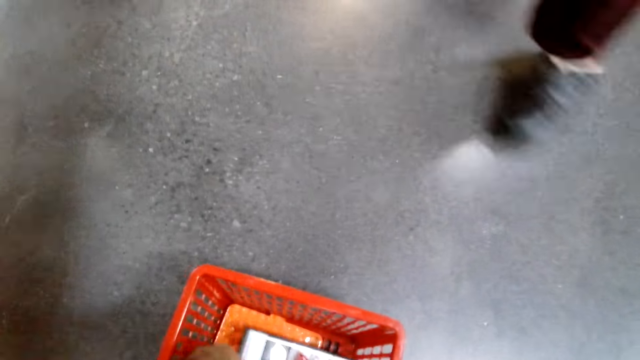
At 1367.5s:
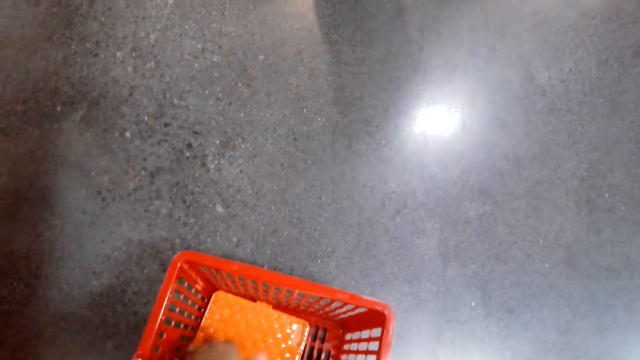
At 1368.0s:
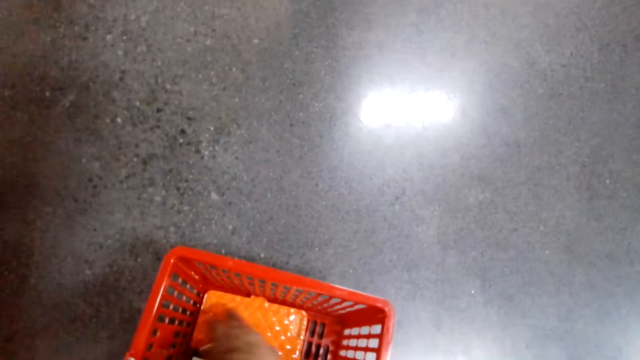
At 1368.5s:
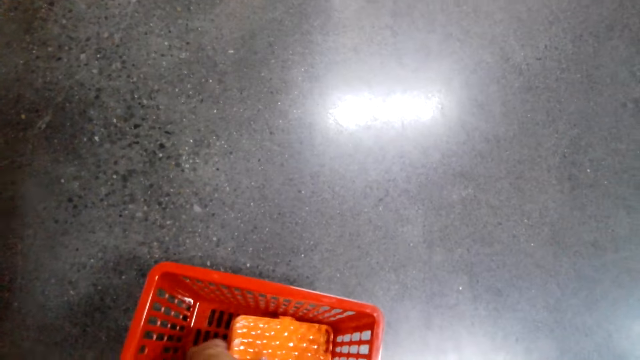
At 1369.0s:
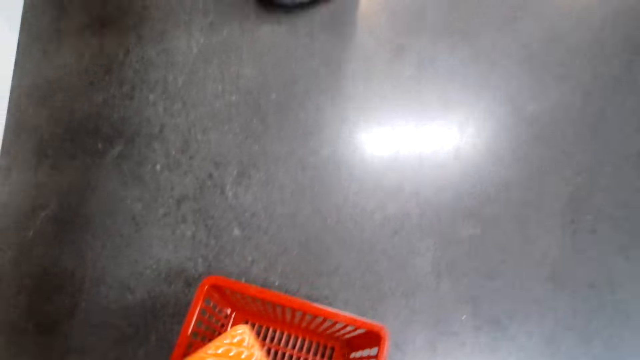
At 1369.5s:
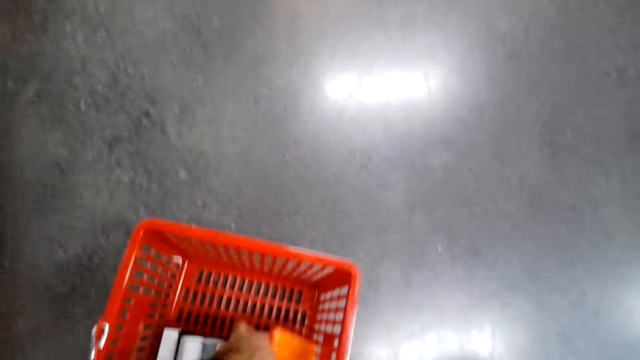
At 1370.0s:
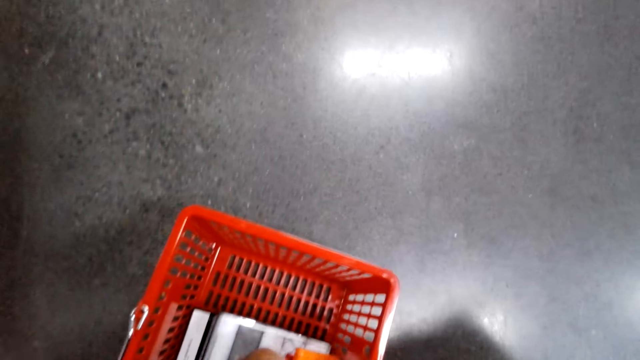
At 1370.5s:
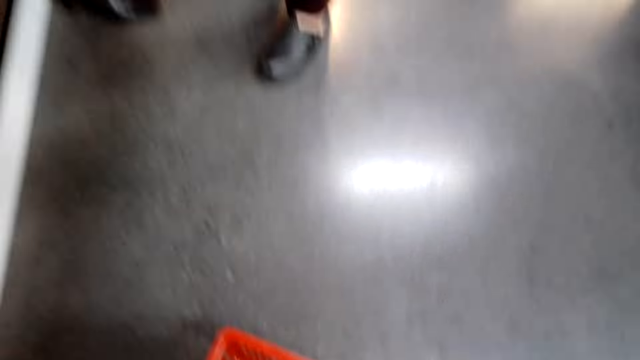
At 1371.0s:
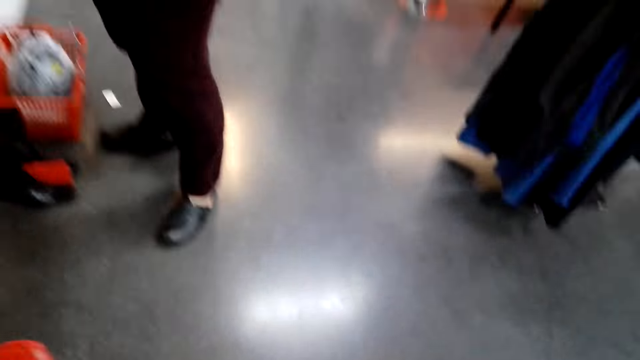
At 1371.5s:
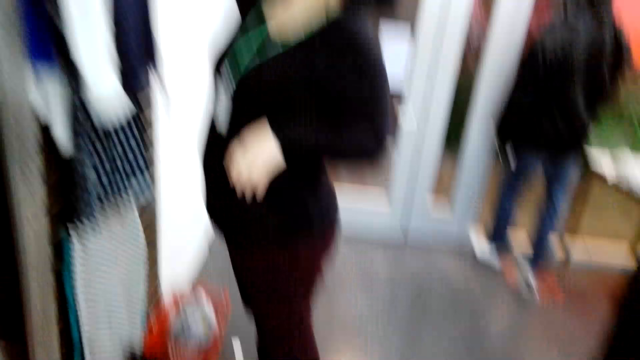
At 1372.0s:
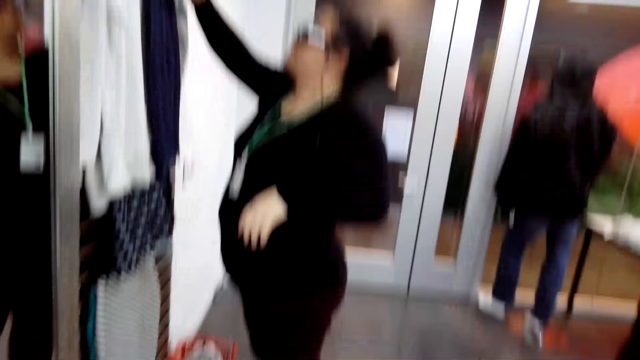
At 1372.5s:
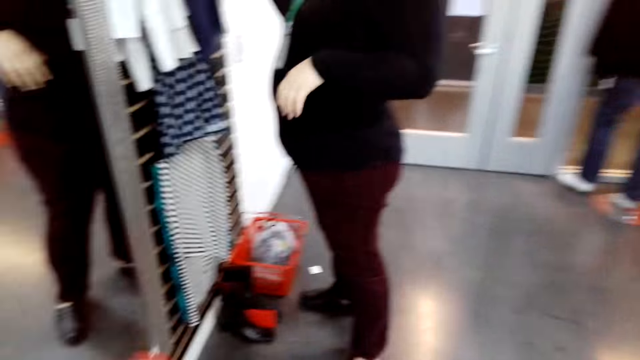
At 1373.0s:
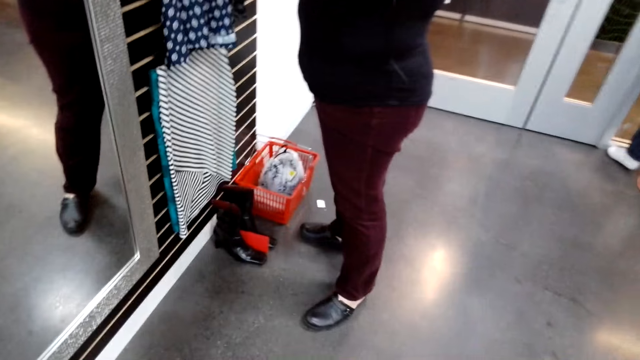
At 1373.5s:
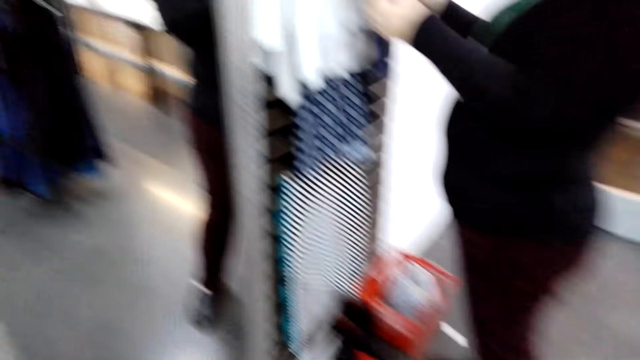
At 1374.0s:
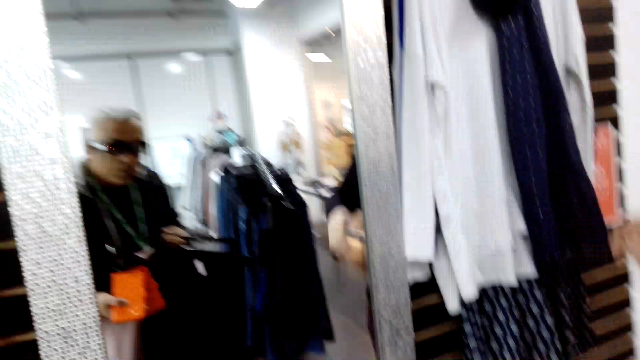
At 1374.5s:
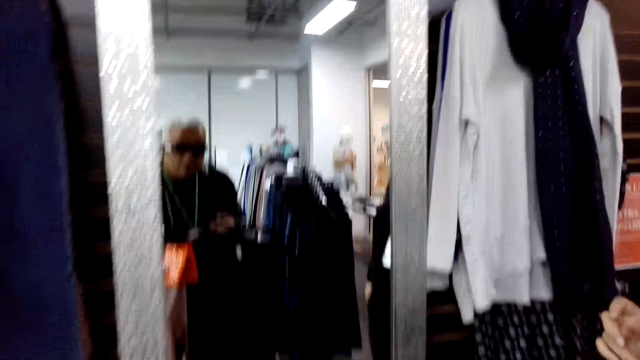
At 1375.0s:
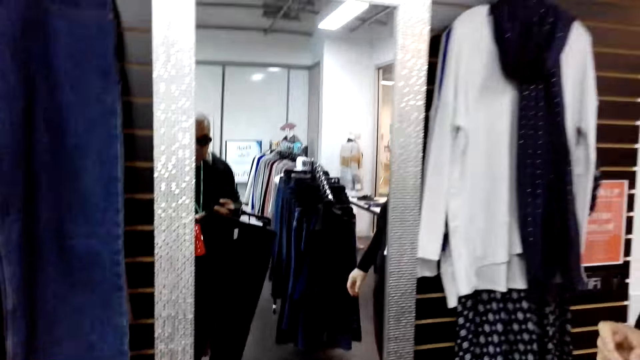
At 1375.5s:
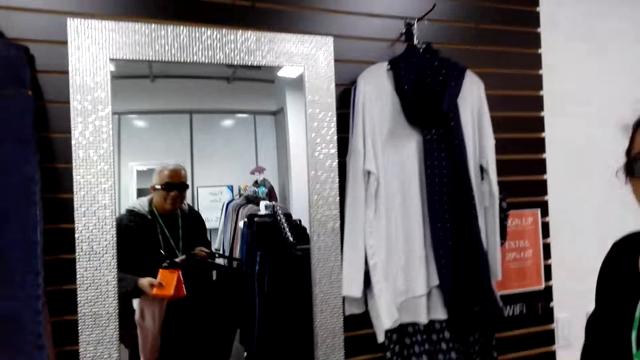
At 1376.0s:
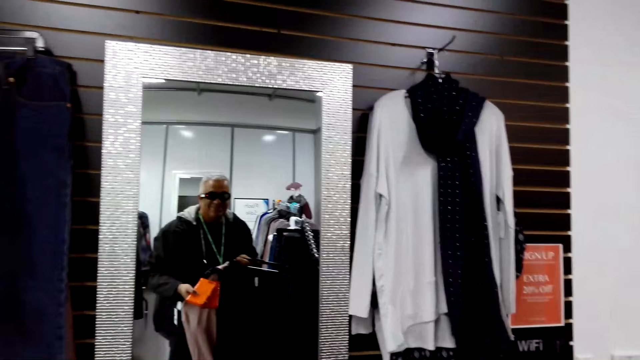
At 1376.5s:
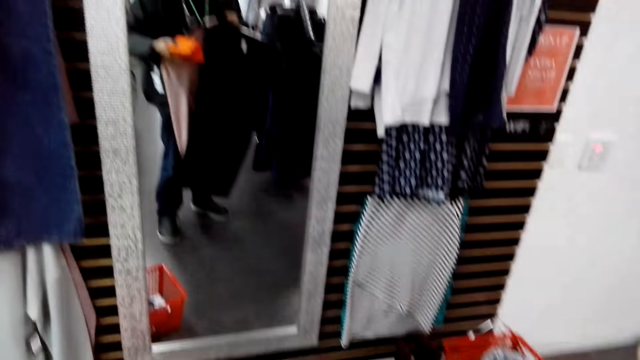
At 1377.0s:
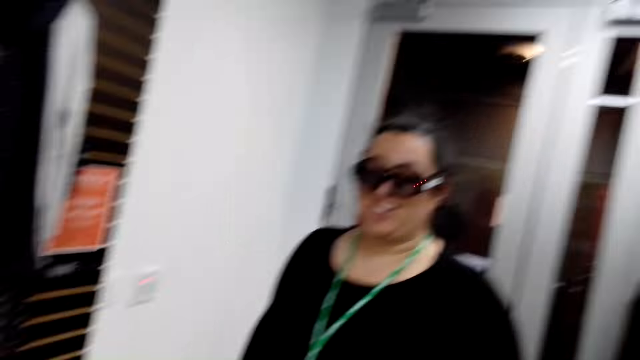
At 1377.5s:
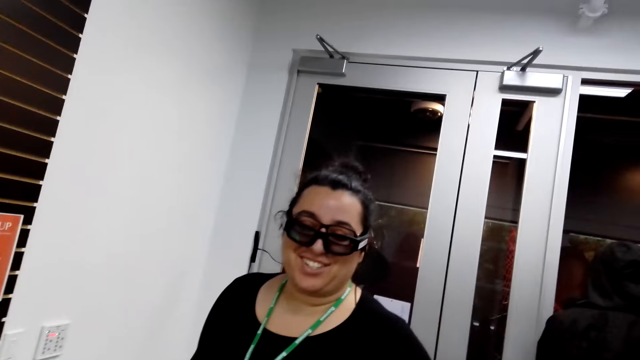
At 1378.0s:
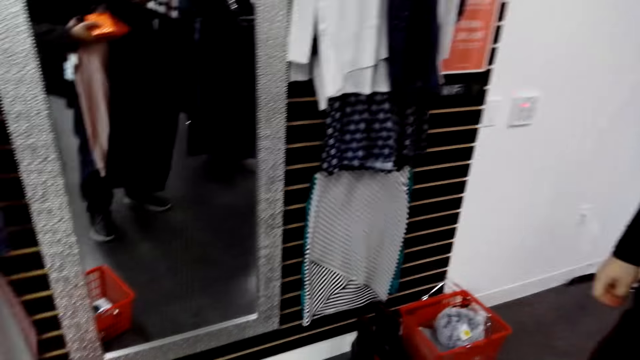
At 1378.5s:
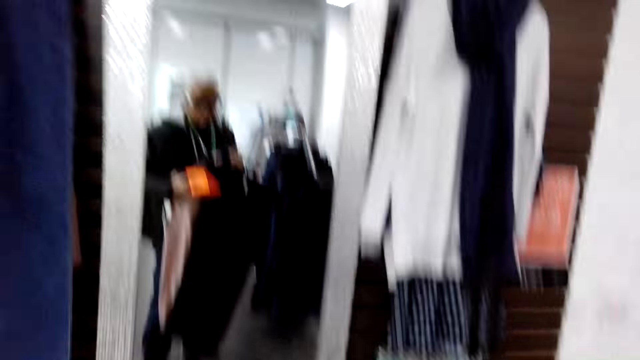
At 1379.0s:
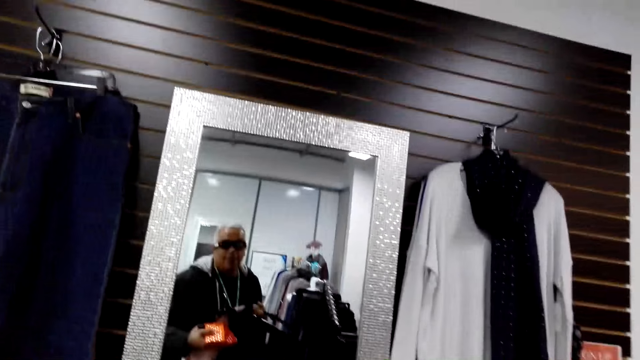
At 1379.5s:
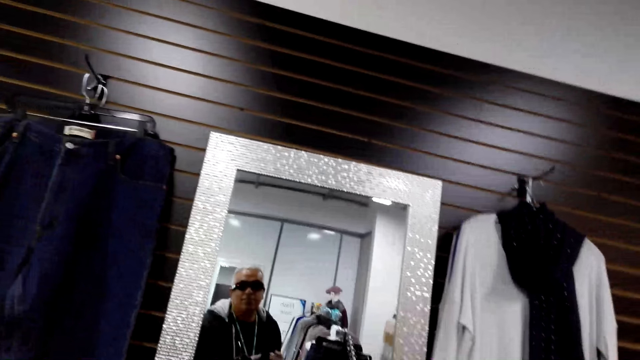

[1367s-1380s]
The camera wearer picks up something from the shopping basket. A woman looks at hanged clothes. The camera wearer stands up. They look in the mirror. They converse with the woman.

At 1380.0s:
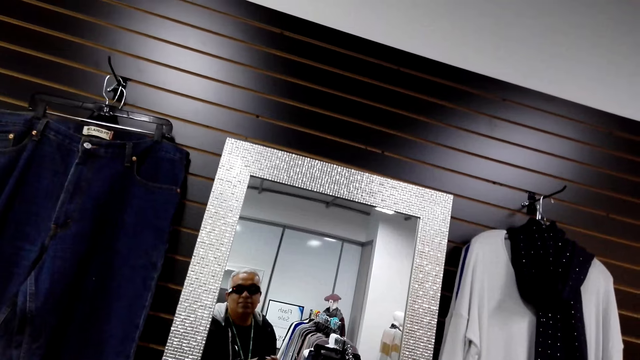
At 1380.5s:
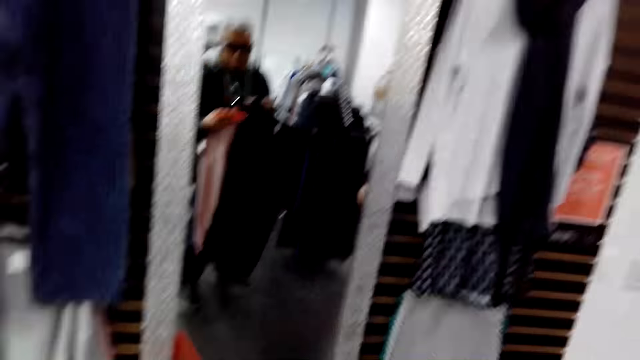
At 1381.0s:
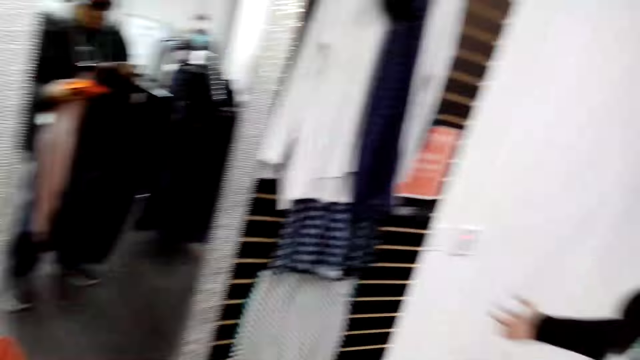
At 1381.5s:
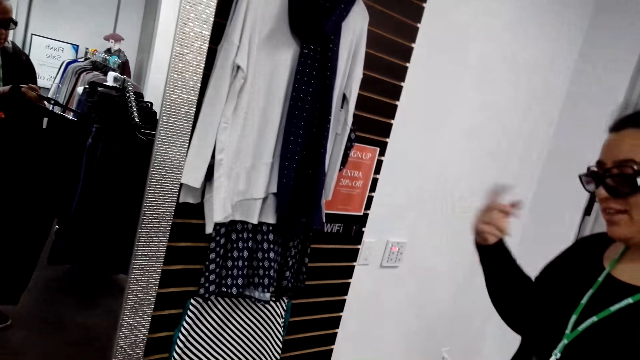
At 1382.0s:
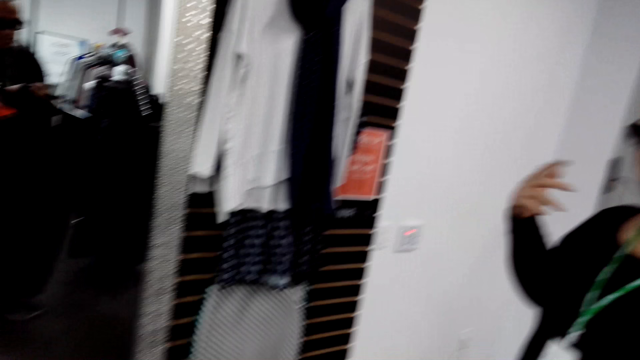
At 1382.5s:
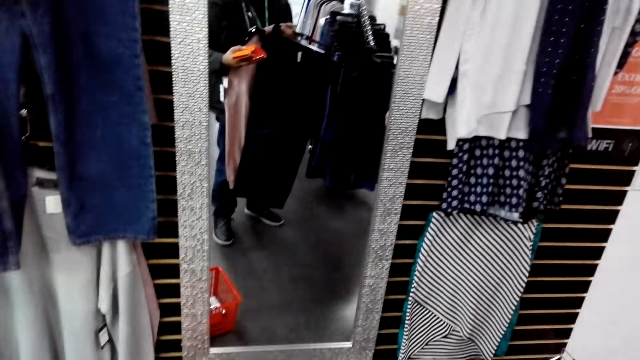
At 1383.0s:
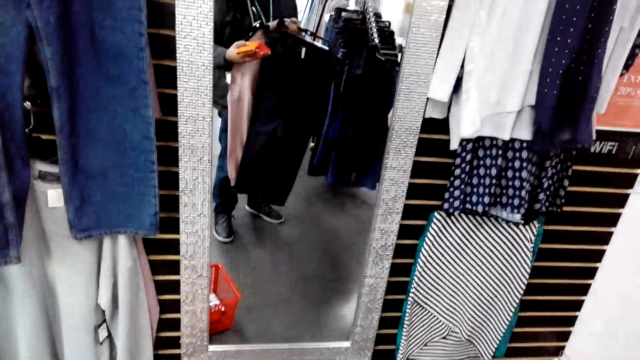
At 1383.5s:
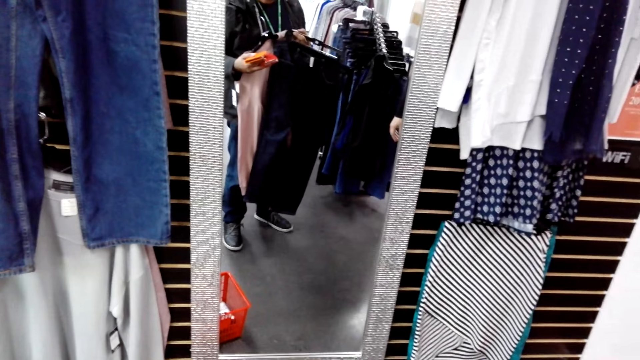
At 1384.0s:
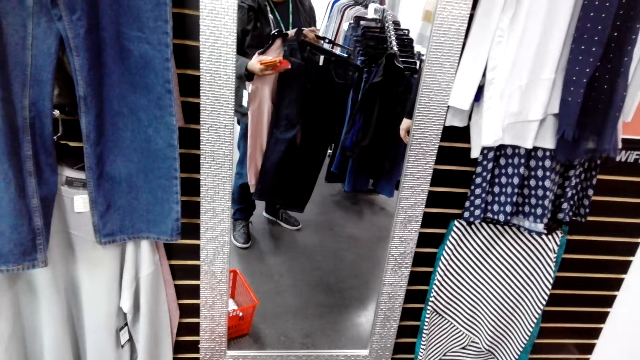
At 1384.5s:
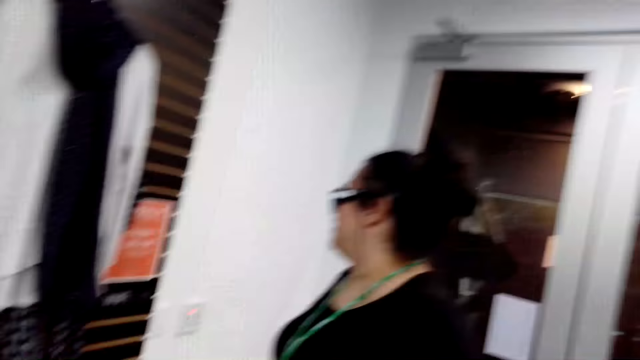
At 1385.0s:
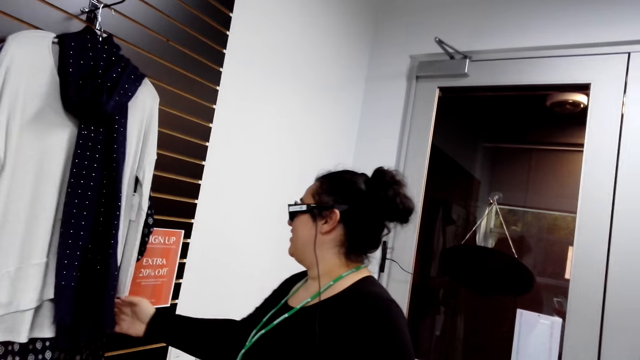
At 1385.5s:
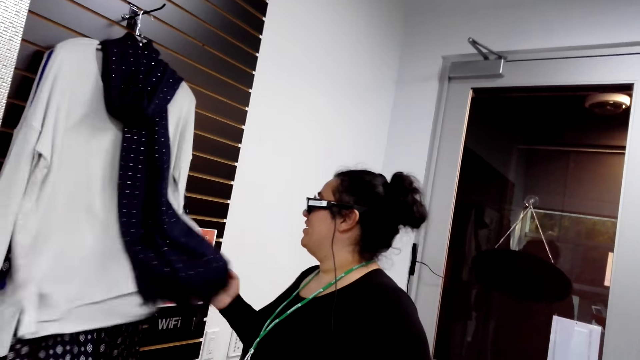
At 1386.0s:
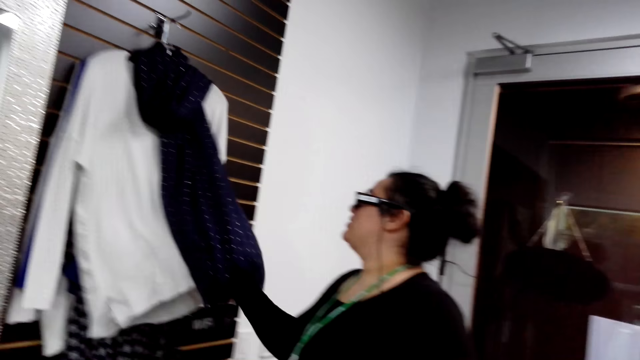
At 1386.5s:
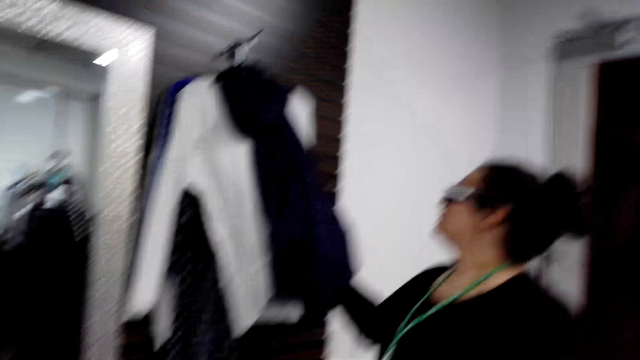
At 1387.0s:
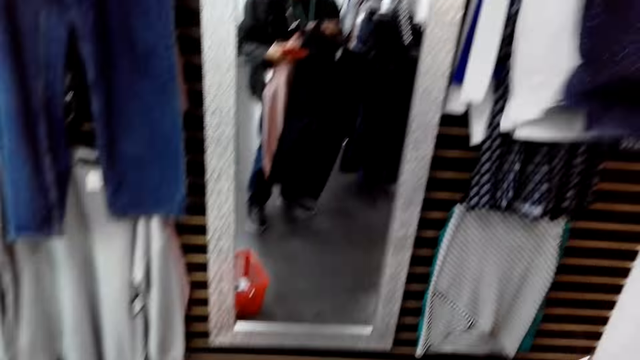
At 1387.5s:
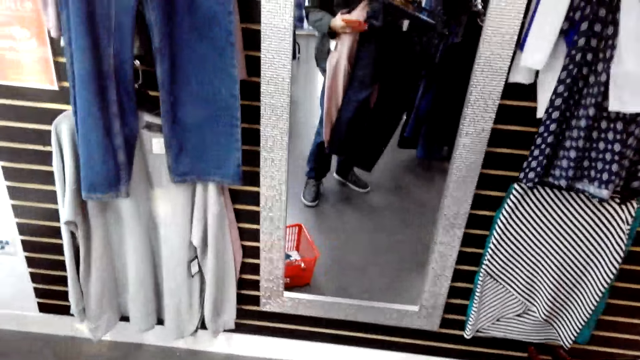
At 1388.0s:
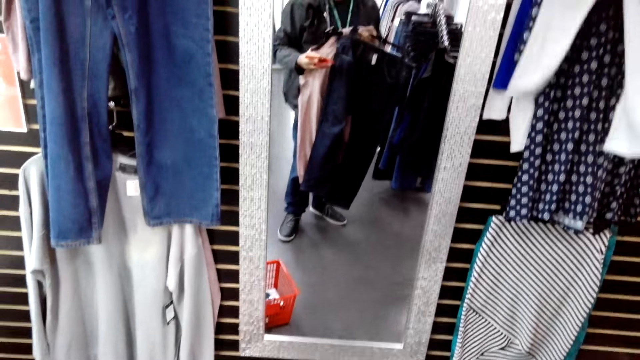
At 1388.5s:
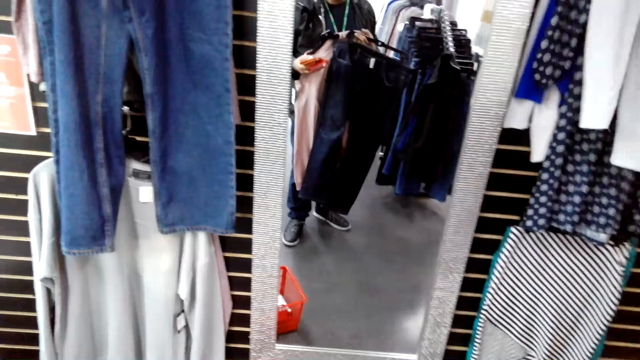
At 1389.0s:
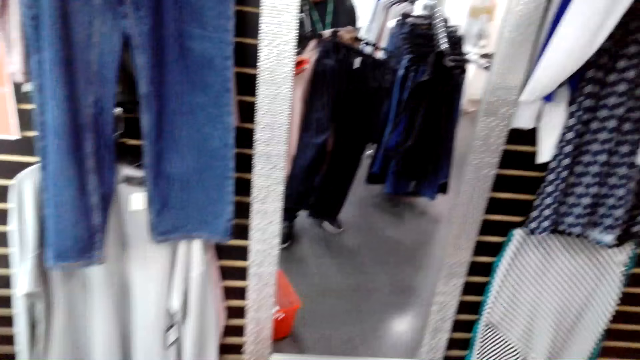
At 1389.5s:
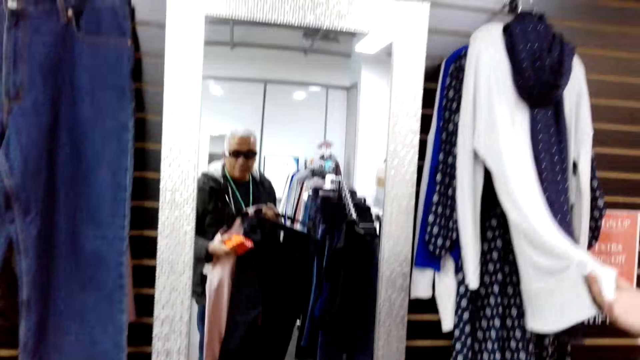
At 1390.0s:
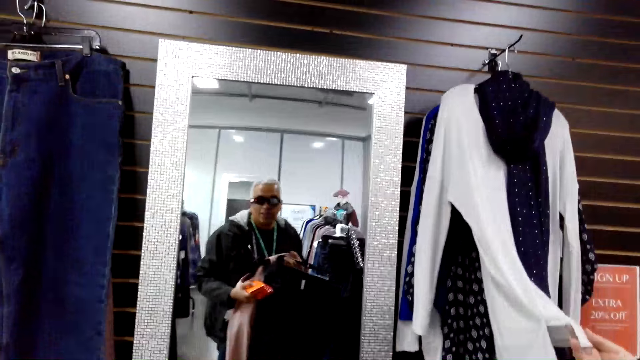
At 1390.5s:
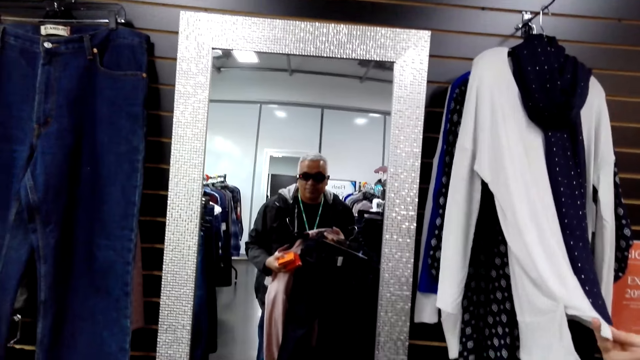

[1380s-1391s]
The camera wearer looks in the mirror. A woman talks to the camera wearer. The camera wearer looks in the mirror. They touch the clothes. The woman touches a hanged cloth. The camera wearer talks to the woman. They look in the mirror.
